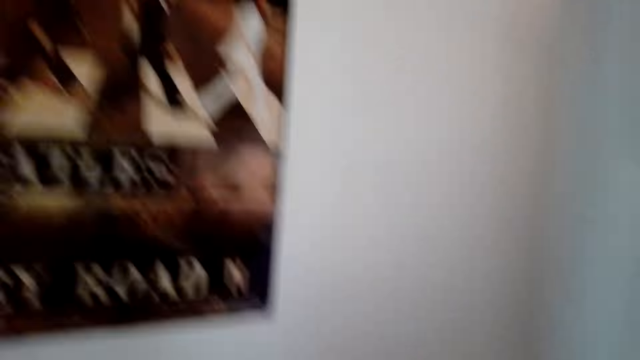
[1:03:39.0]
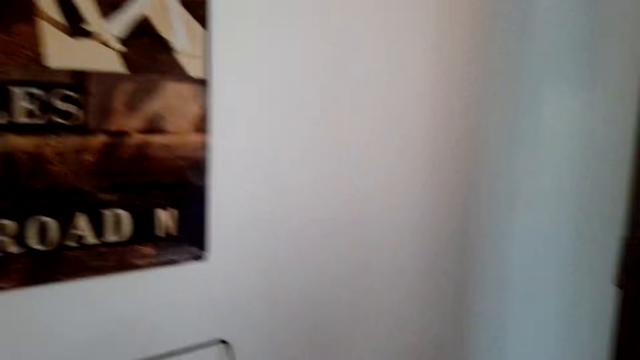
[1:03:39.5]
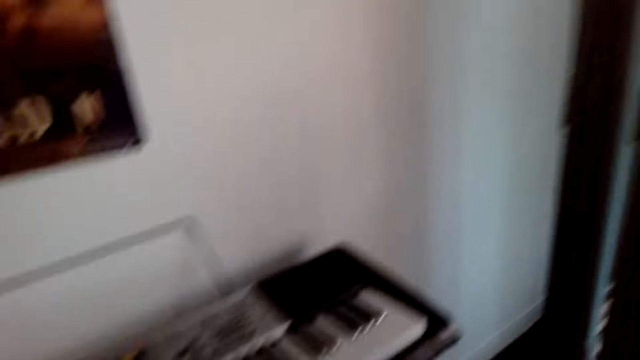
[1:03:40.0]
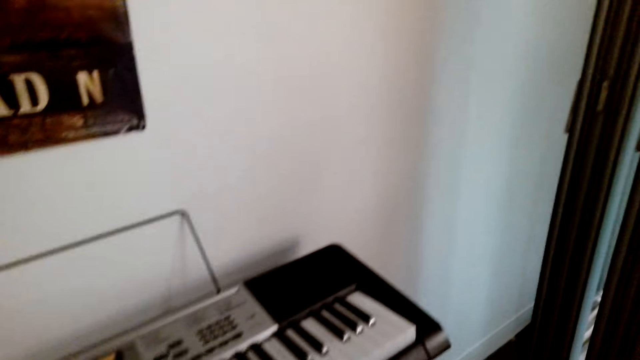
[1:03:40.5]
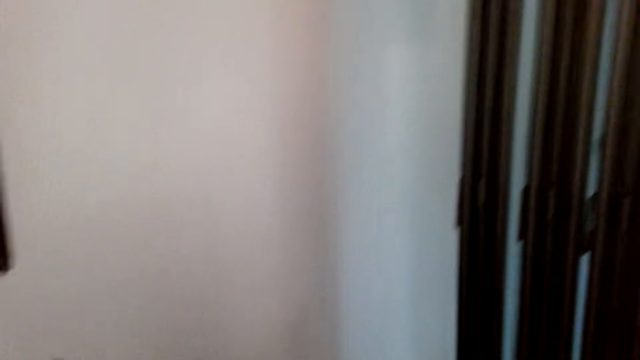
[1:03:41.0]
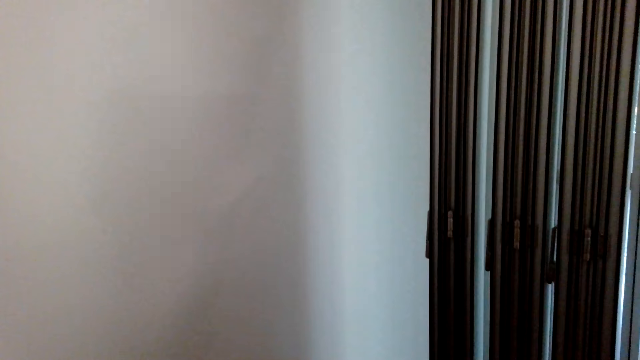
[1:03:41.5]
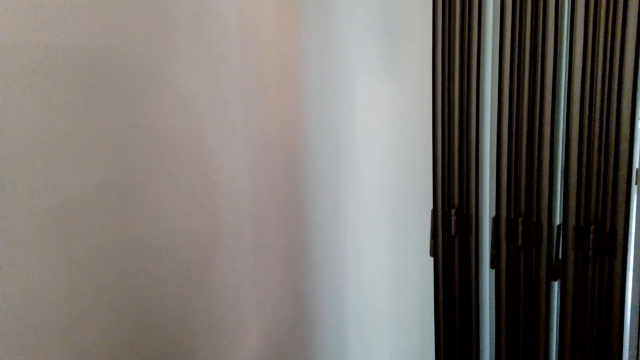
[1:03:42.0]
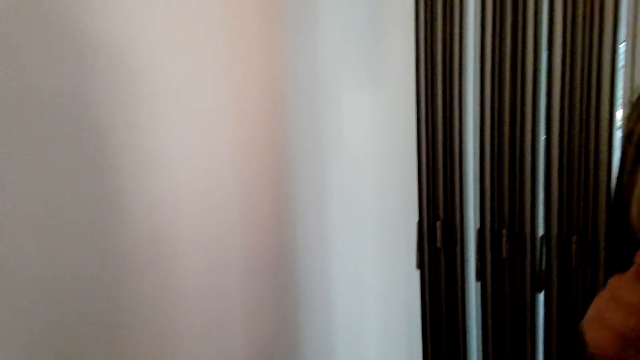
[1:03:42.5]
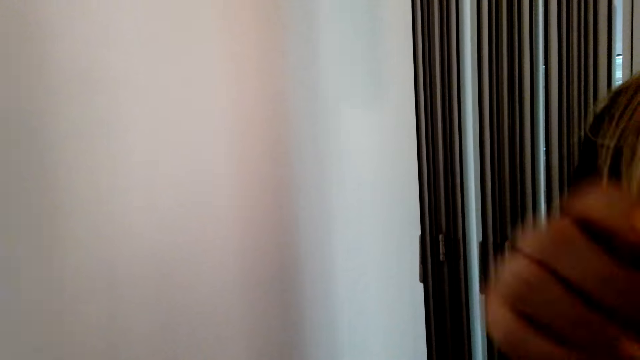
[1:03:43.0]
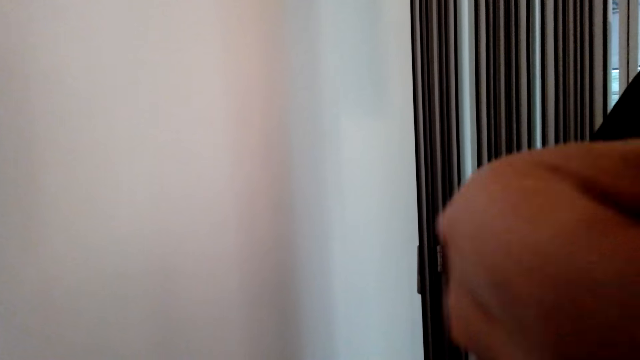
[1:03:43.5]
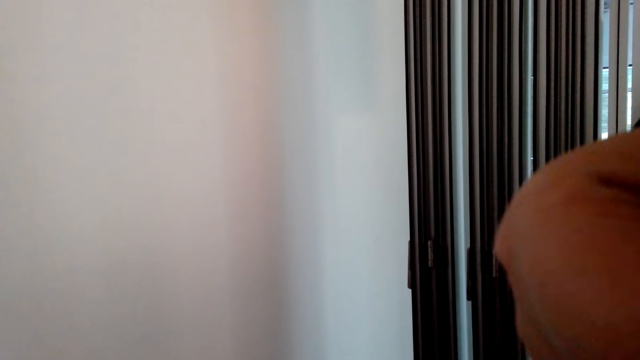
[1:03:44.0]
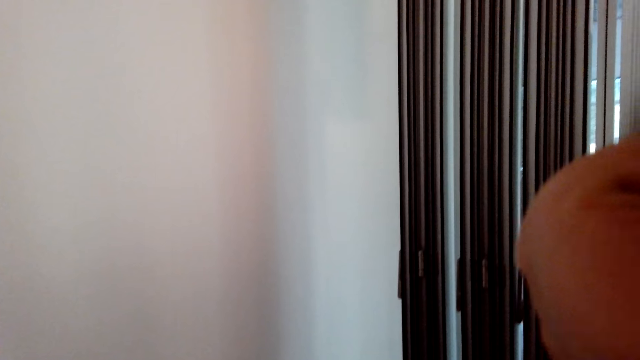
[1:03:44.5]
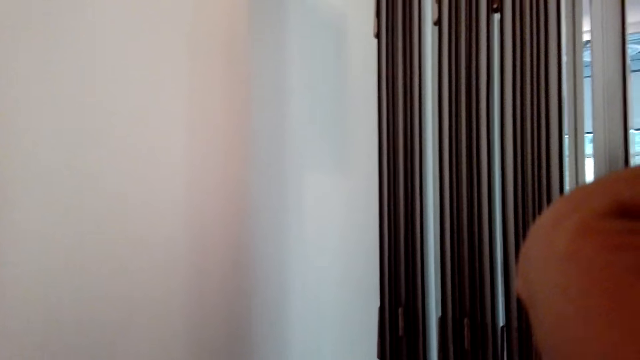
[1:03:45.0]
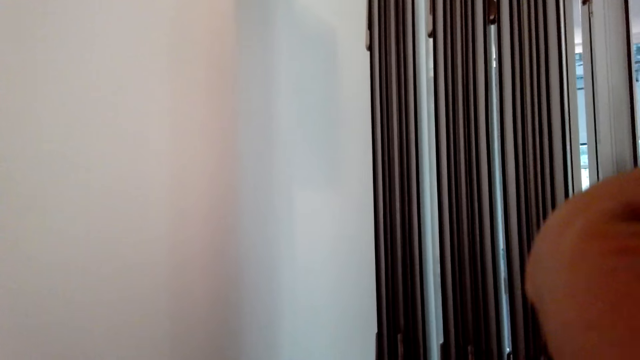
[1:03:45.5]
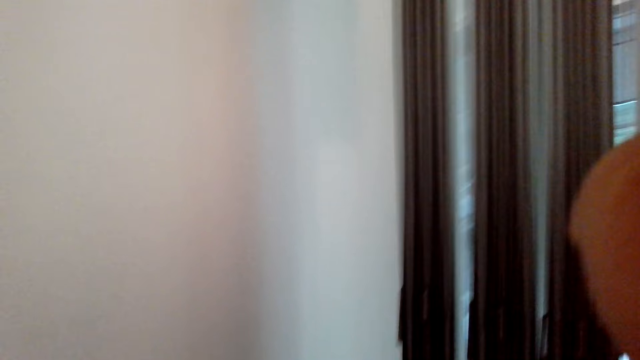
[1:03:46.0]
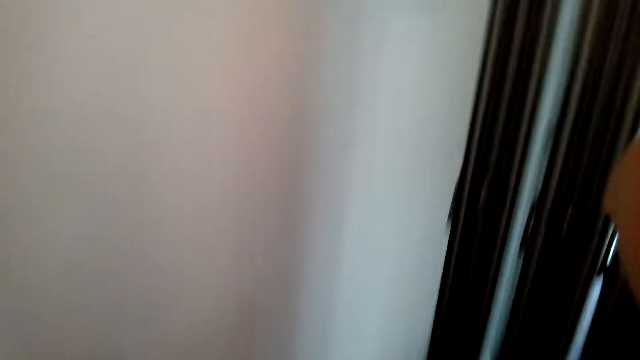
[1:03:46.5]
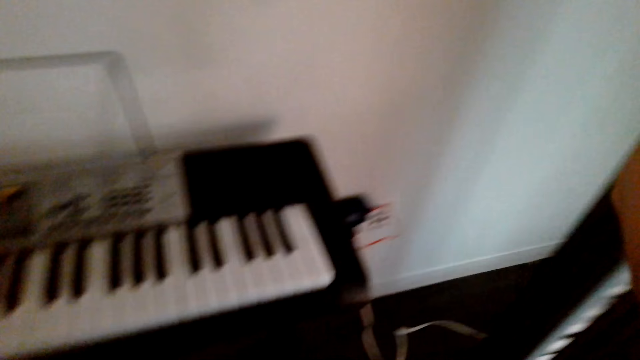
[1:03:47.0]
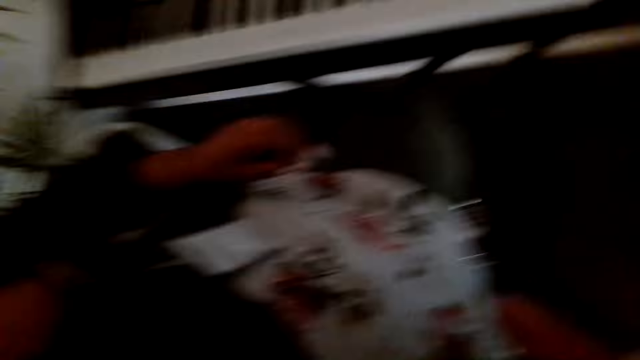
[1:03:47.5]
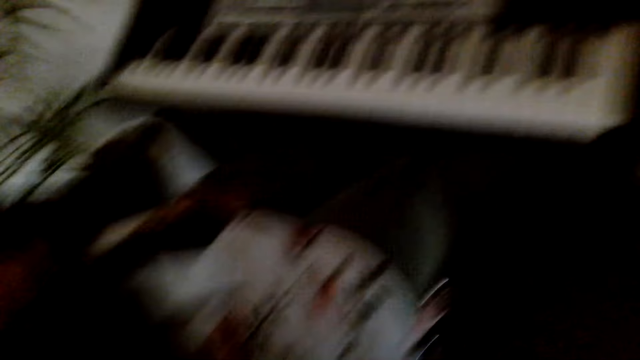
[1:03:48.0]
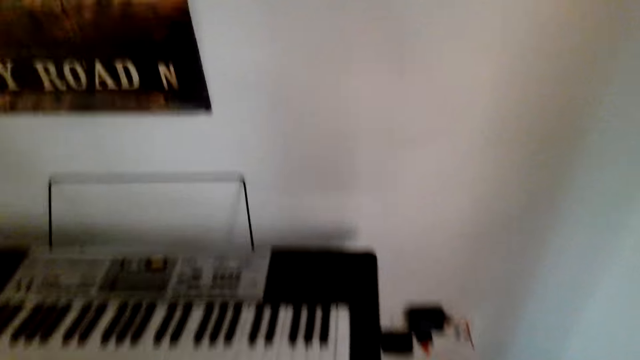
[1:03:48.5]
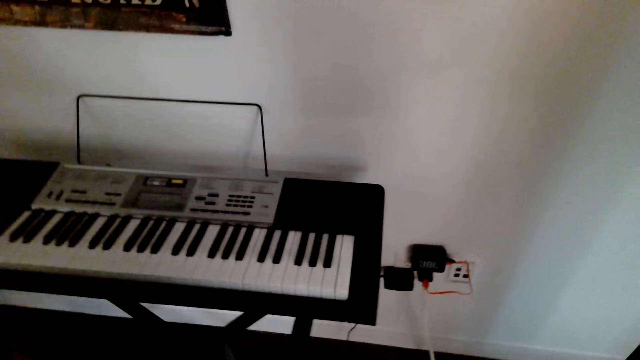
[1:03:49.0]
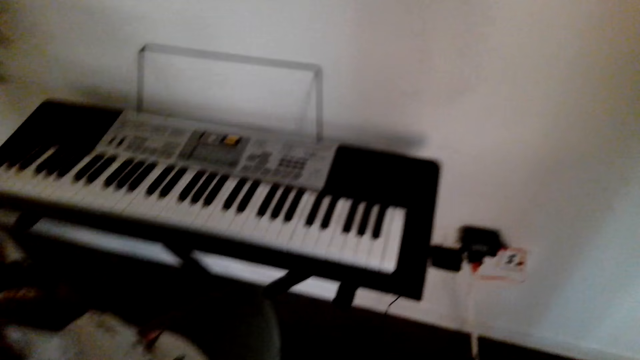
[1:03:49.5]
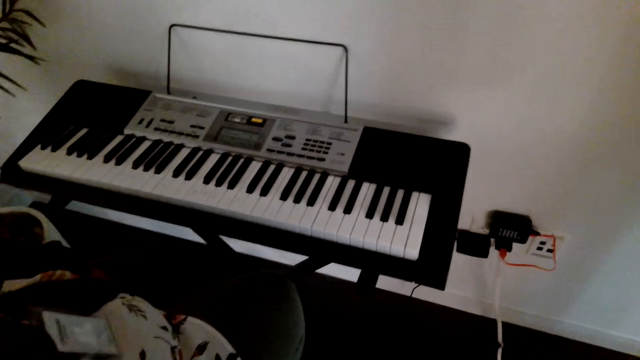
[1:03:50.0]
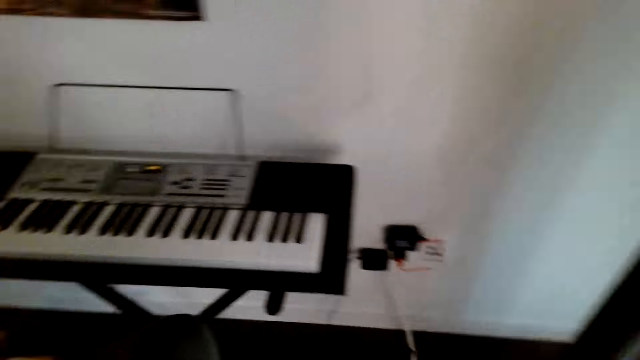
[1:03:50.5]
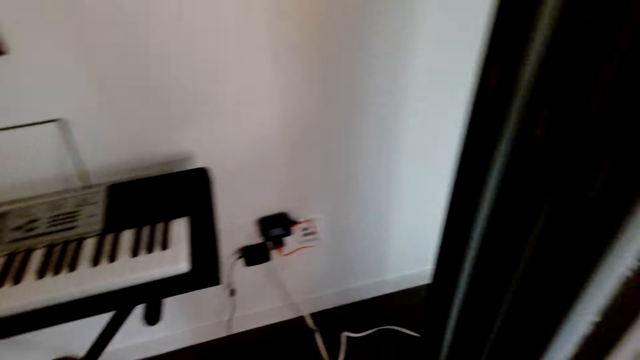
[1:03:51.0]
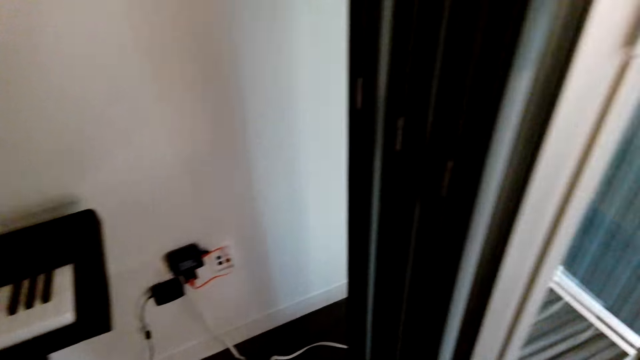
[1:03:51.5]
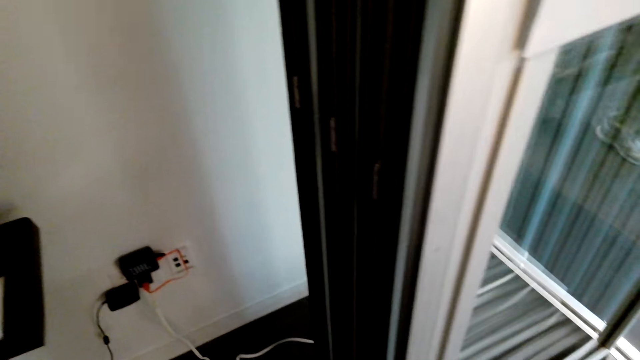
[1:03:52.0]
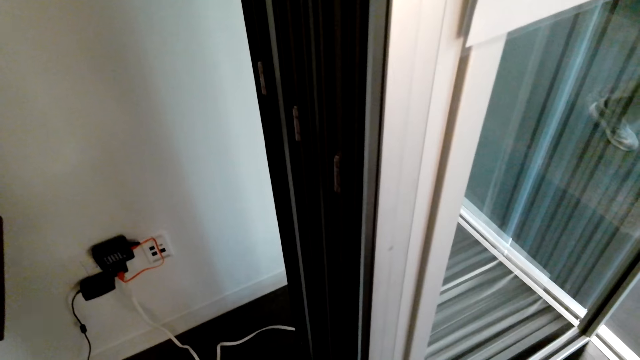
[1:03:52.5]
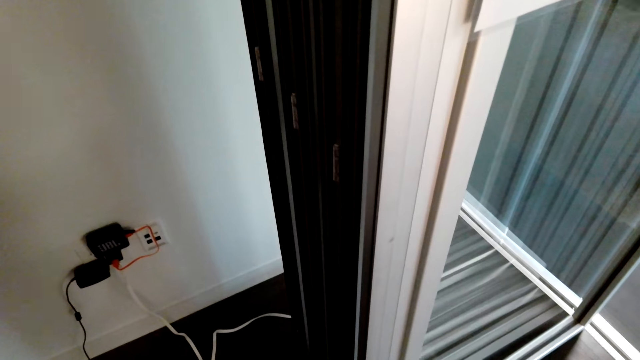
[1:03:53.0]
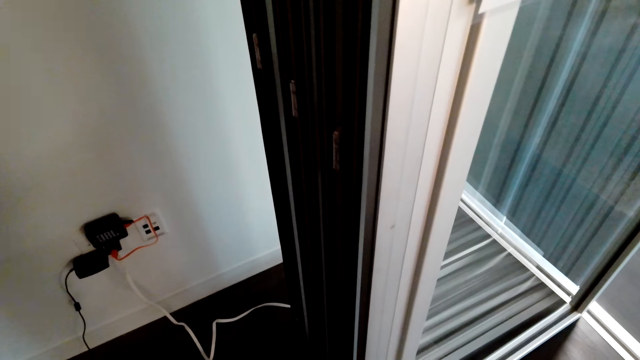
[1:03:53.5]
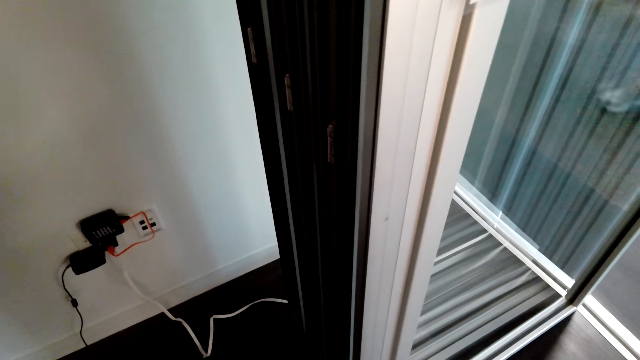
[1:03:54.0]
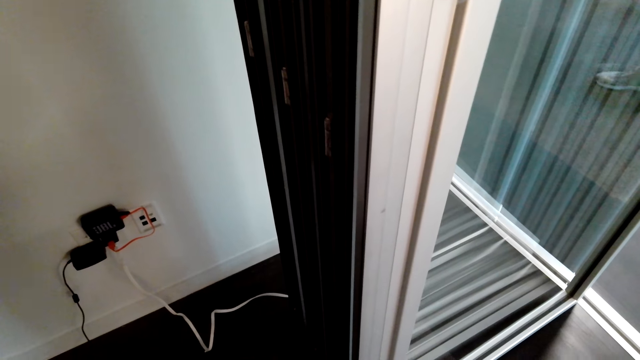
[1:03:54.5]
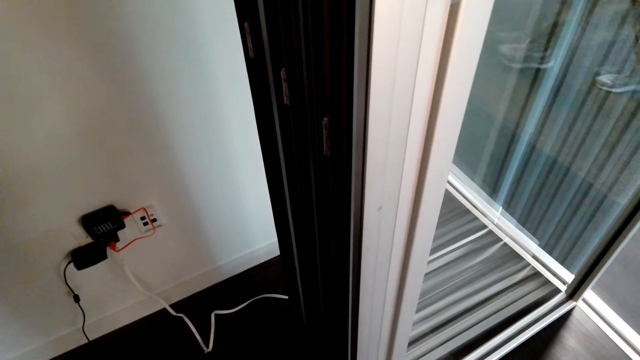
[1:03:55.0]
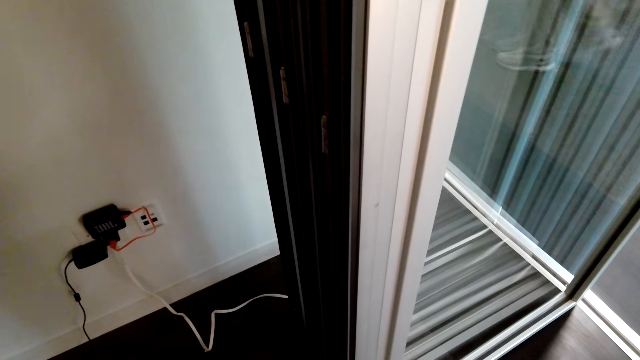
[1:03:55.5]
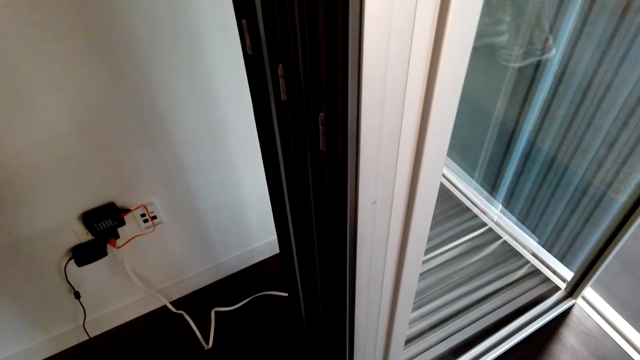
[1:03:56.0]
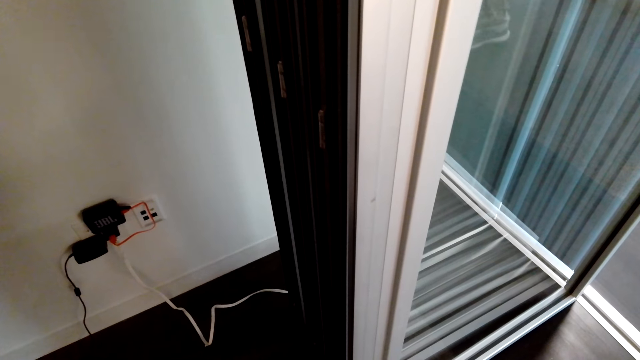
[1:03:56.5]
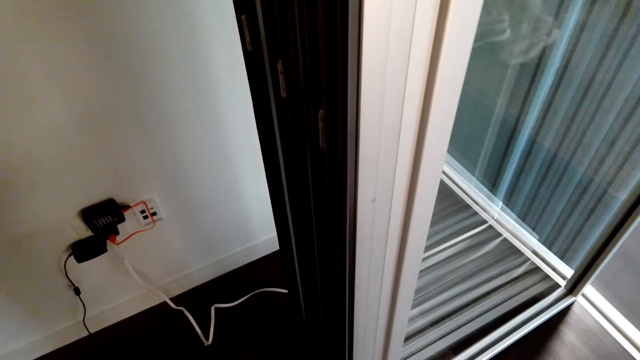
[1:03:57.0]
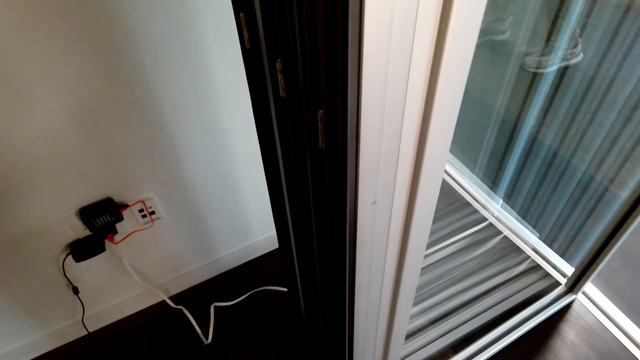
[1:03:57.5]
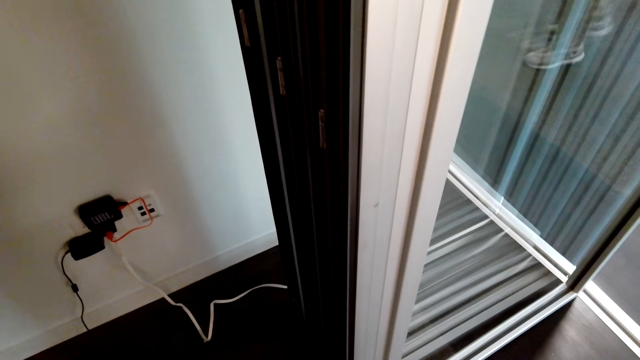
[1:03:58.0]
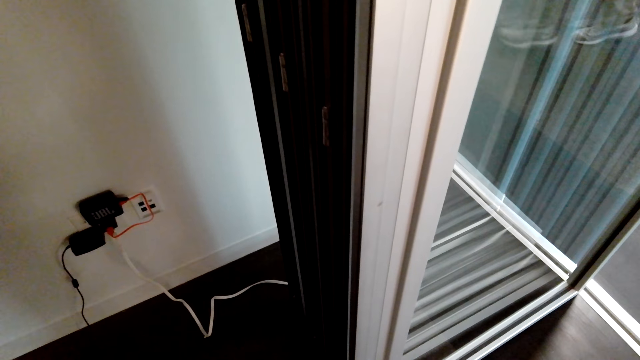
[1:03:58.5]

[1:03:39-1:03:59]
The camera wearer removes the camera. A person does something. The camera wearer wears the camera. They look around.
